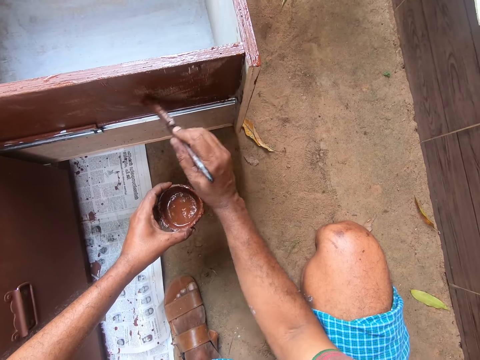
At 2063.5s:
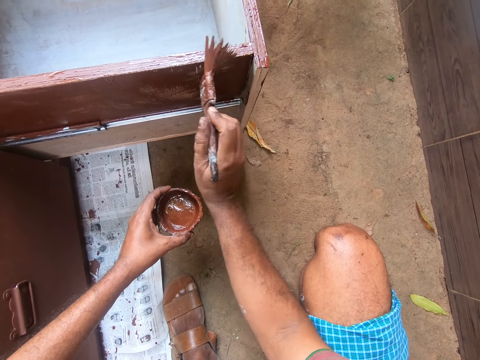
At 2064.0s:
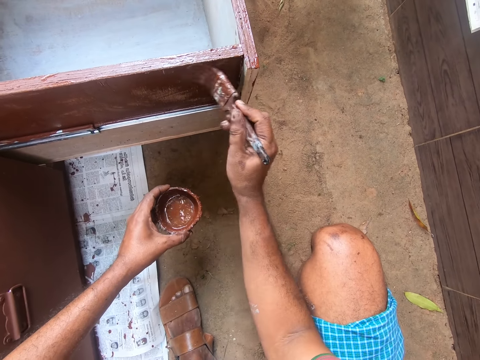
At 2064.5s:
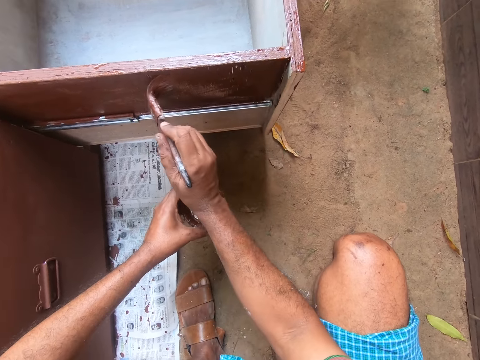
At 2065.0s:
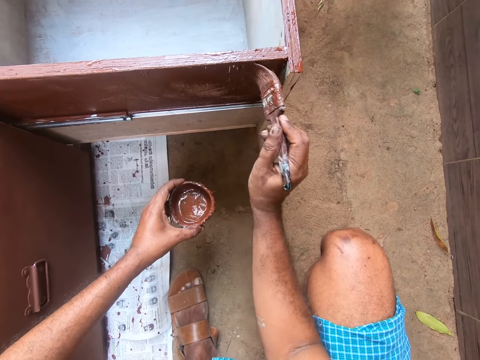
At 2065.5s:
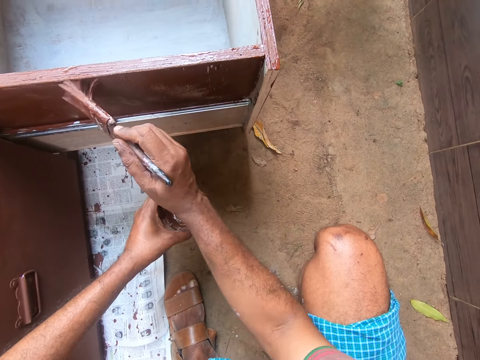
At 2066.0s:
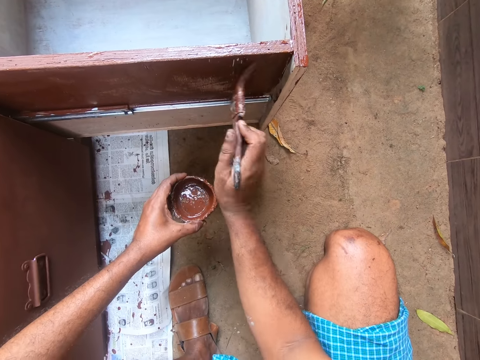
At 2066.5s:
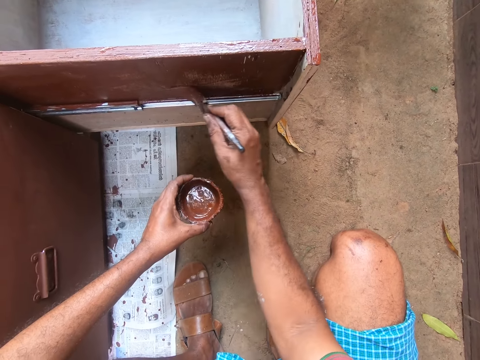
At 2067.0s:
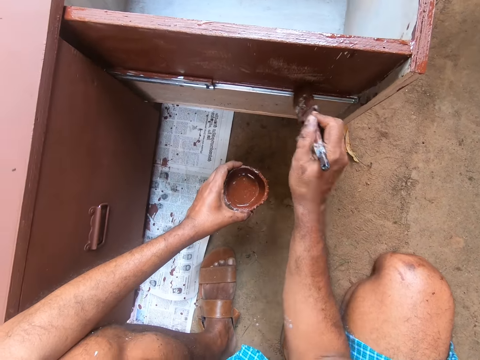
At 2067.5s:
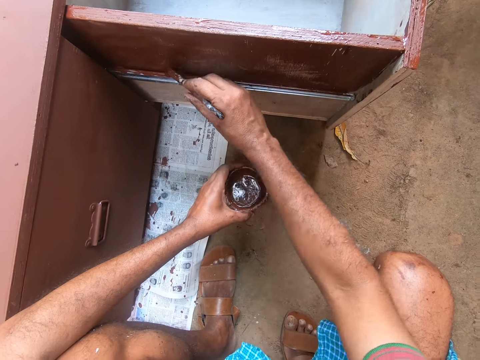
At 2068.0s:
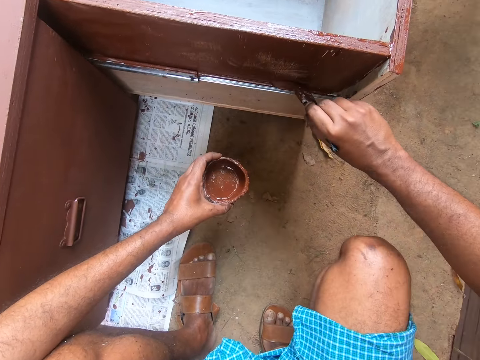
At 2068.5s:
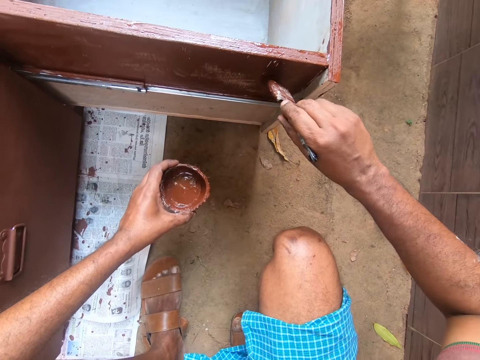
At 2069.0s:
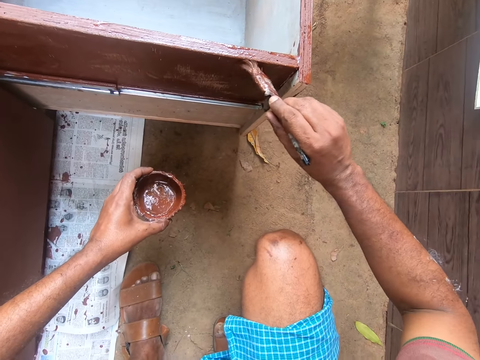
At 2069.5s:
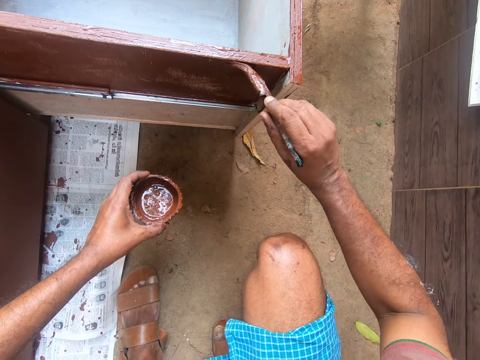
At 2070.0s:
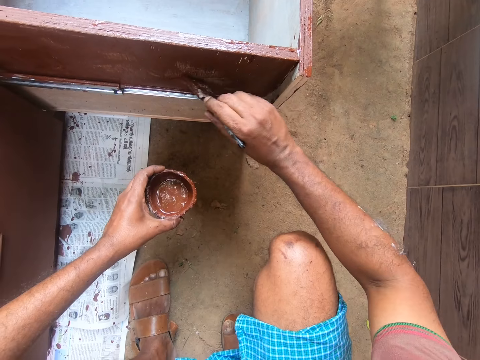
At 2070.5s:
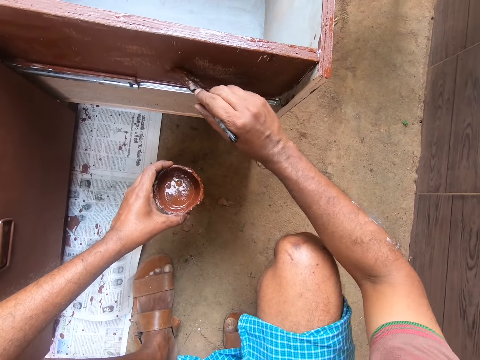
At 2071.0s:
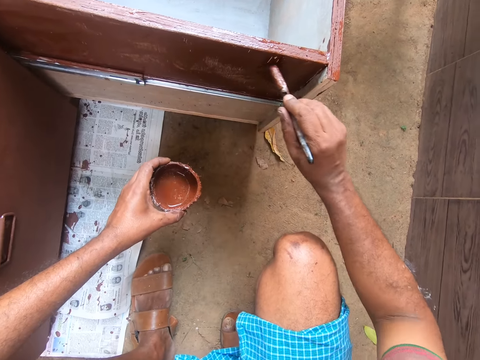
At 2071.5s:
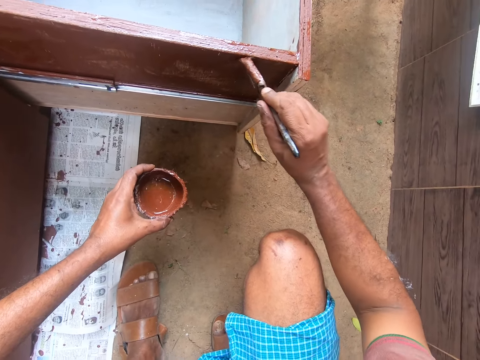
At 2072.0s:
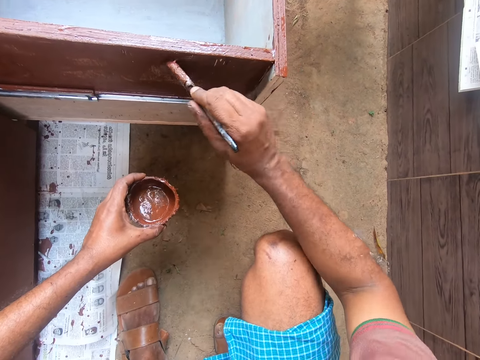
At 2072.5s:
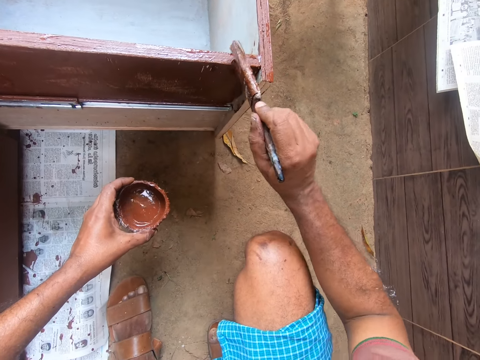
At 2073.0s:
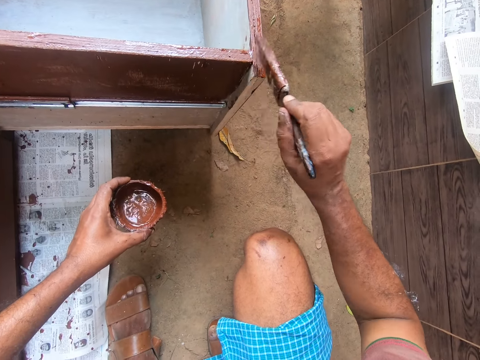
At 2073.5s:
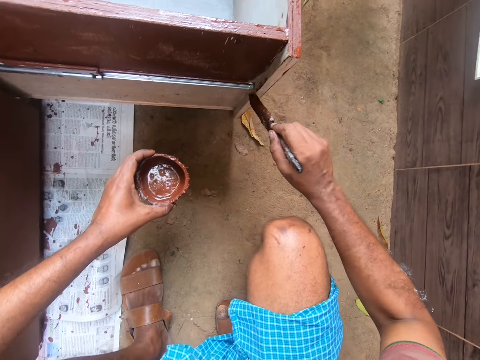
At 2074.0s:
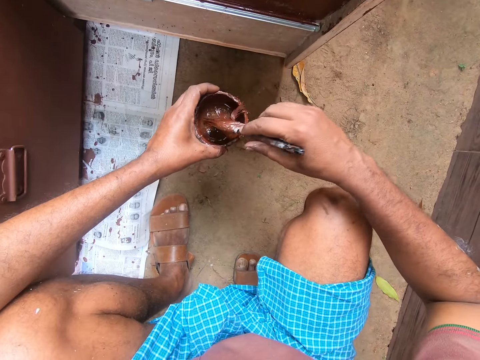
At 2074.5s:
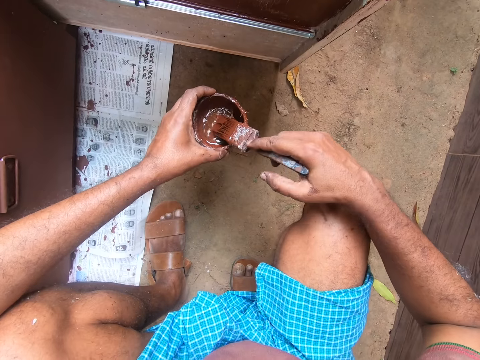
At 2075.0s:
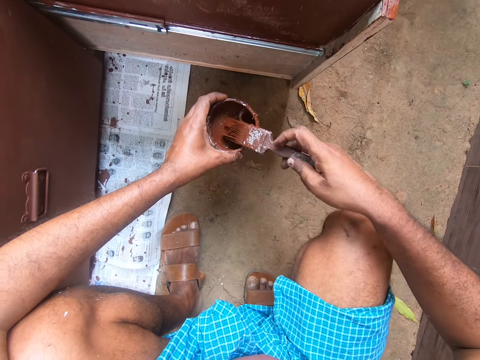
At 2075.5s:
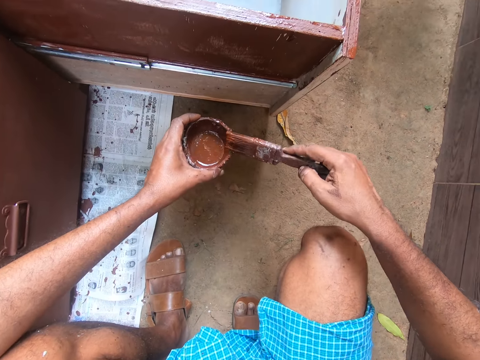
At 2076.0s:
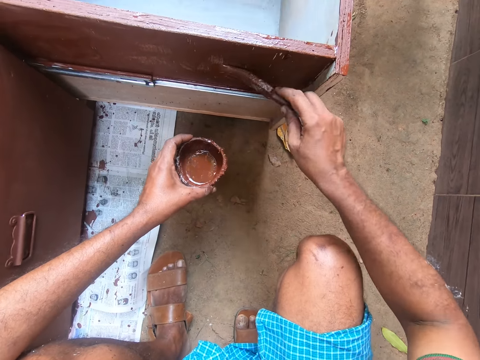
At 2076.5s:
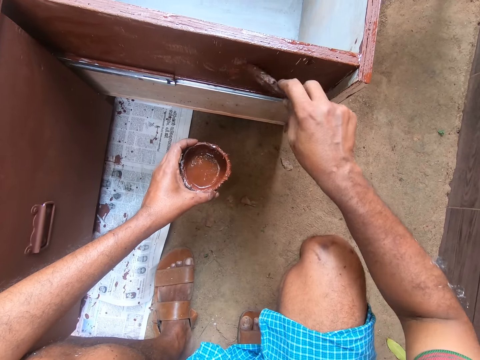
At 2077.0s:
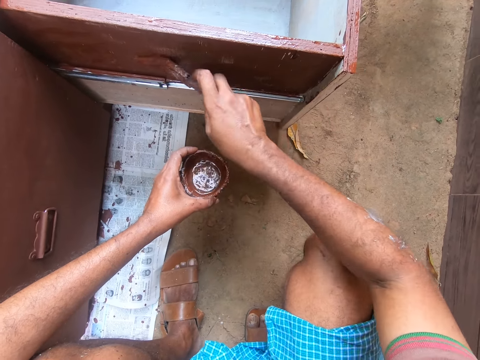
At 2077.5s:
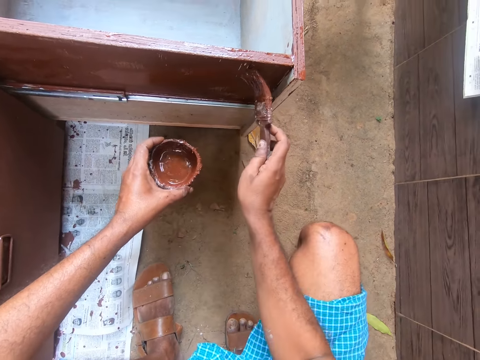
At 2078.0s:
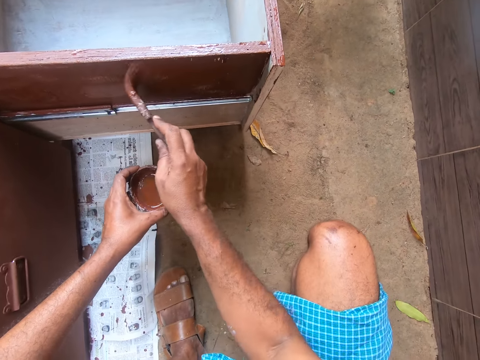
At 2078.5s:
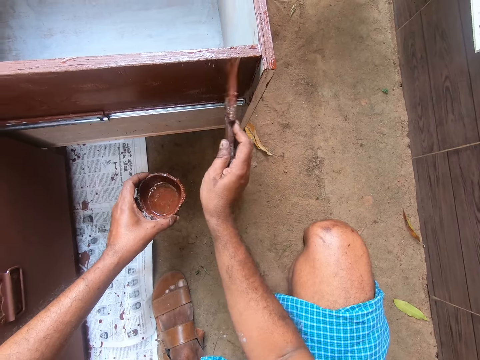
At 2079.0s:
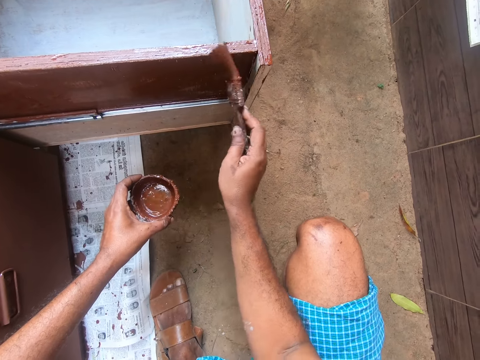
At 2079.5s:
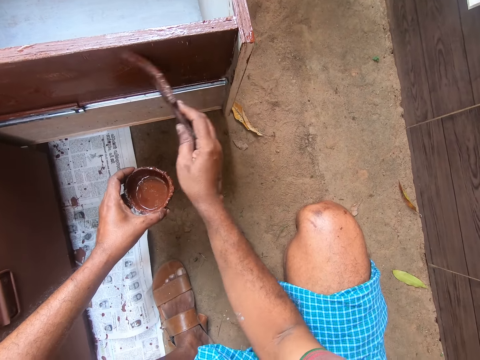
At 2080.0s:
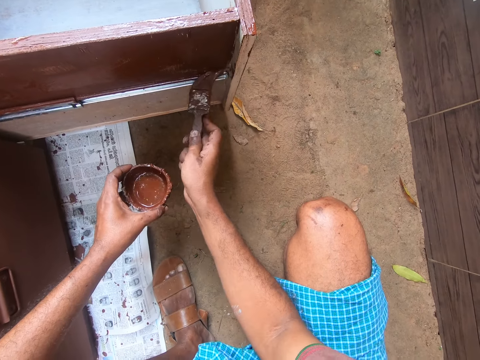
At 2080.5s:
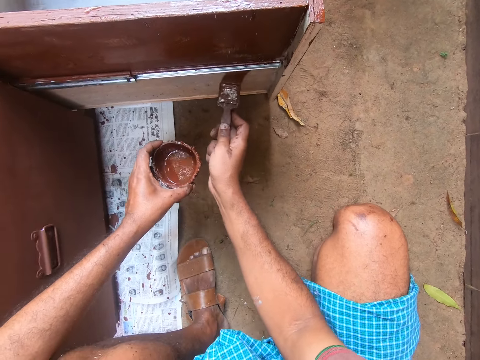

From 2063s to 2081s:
The camera wearer gets some paint with the paintbrush on his right hand from the paint container in his left hand. He paints the cabinet drawer with the paintbrush in his right hand.

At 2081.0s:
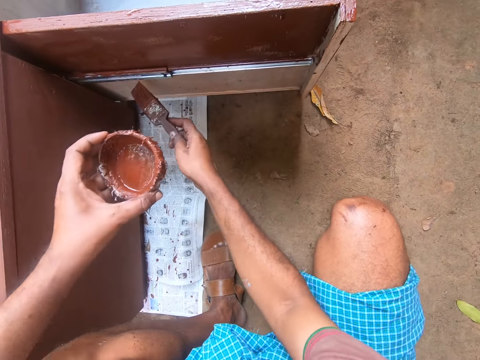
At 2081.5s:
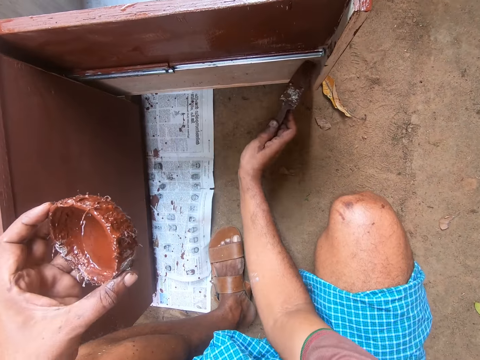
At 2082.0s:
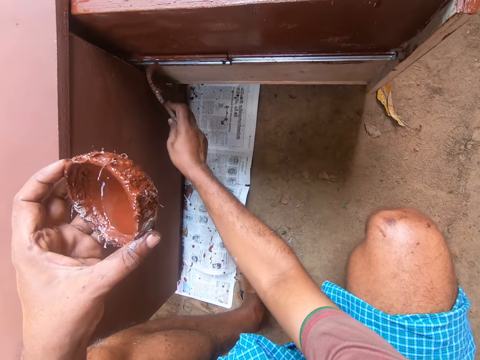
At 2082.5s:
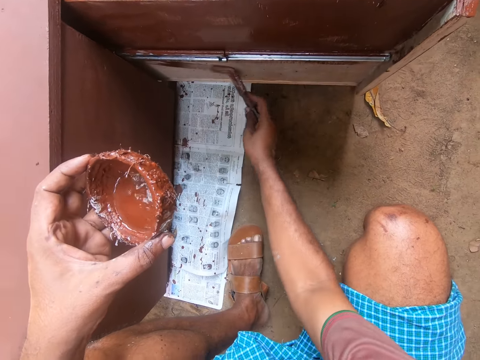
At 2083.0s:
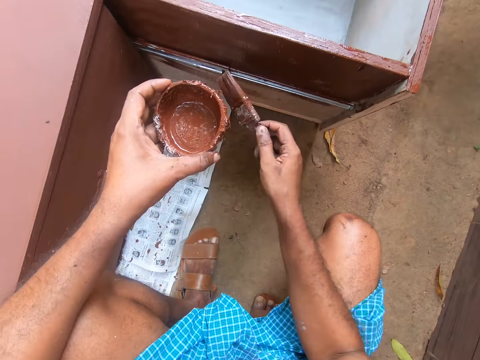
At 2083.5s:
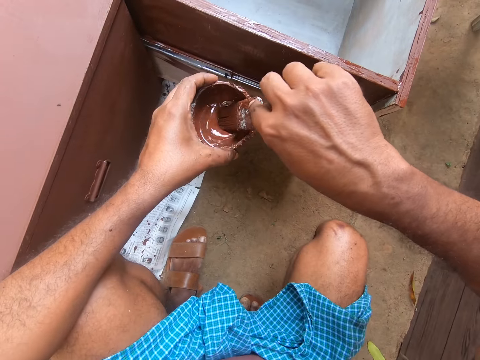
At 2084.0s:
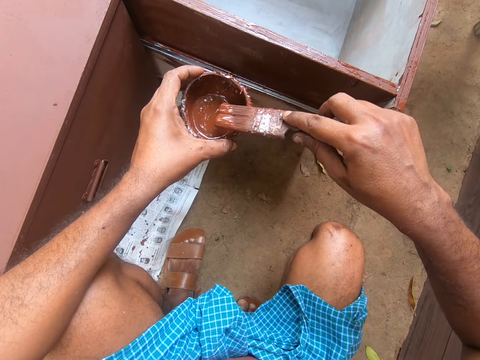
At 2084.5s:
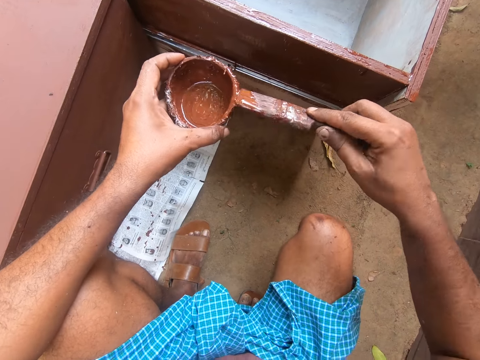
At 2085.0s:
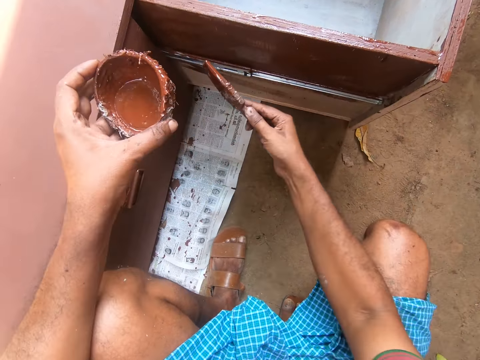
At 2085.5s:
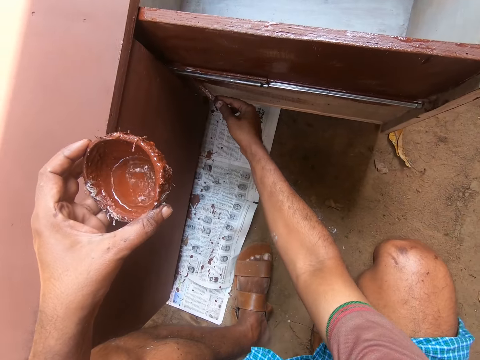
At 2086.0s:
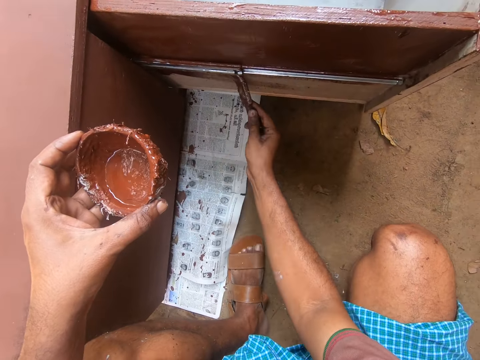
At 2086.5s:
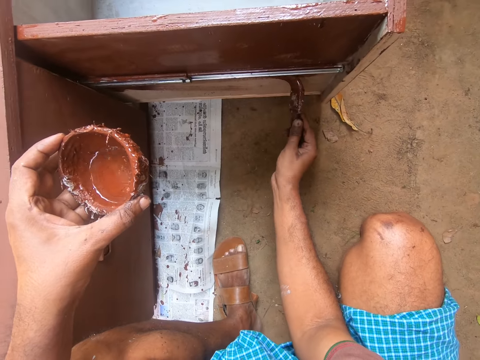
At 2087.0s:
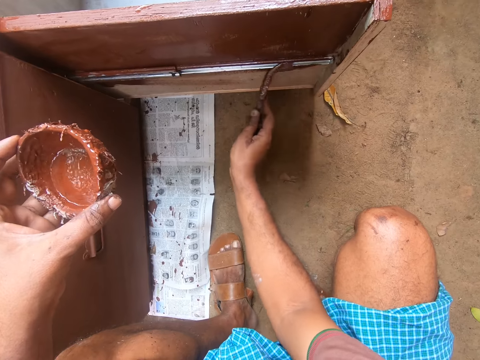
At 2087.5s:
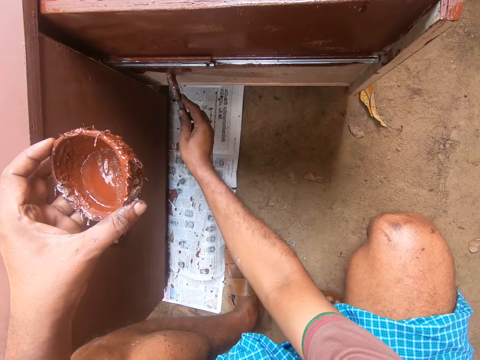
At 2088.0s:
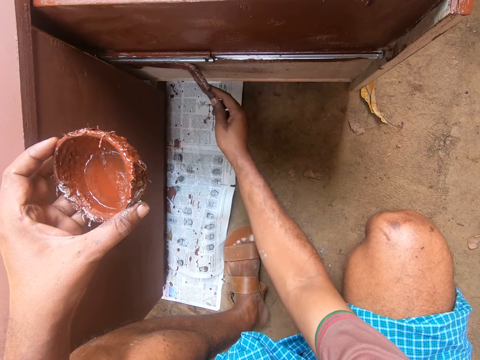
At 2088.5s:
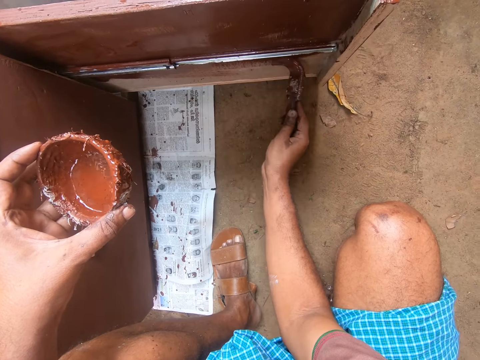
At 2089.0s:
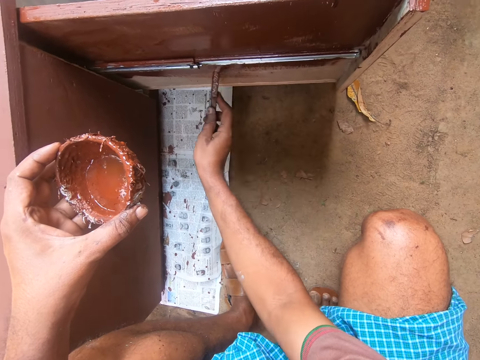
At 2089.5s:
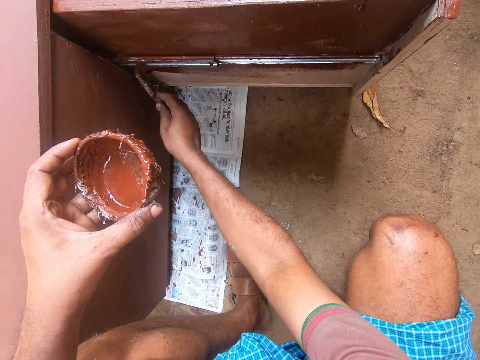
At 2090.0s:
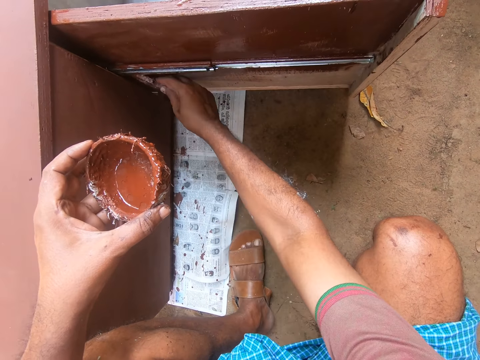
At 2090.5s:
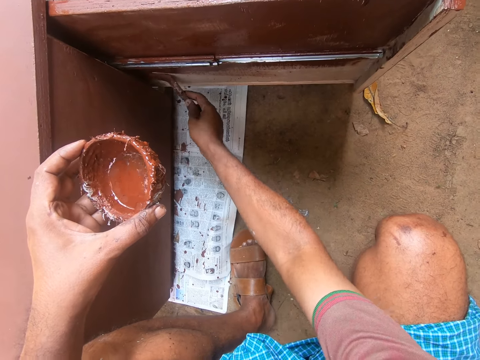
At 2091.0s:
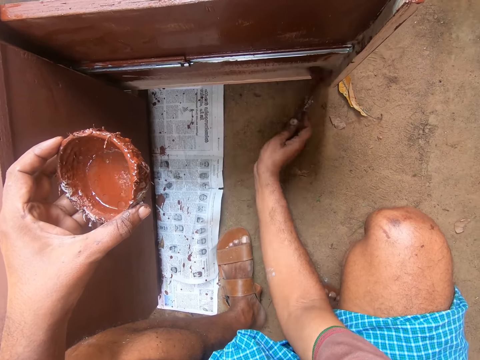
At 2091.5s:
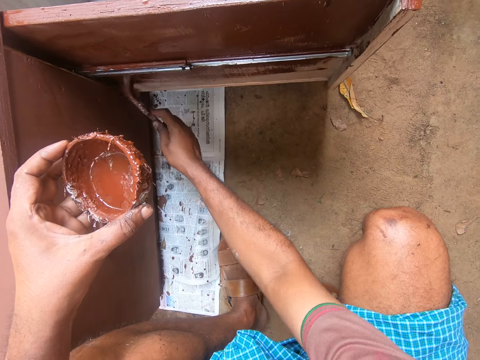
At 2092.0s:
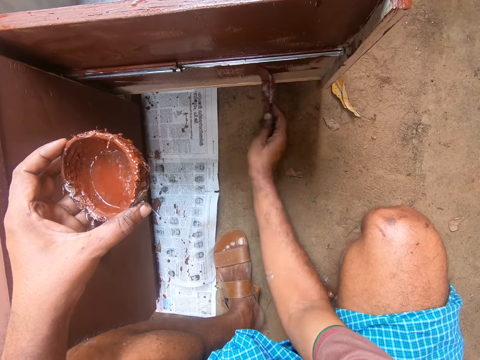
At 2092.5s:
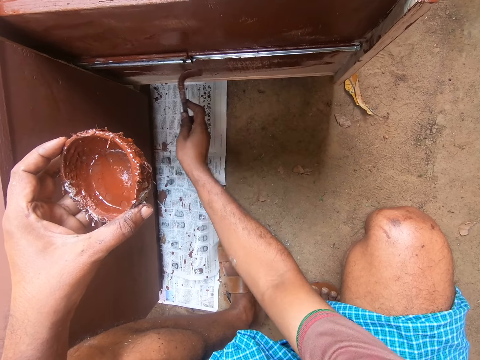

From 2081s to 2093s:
The camera wearer gets some paint with the paintbrush on his right hand from the paint container in his left hand. He paints the cabinet drawer with the paintbrush in his right hand.
